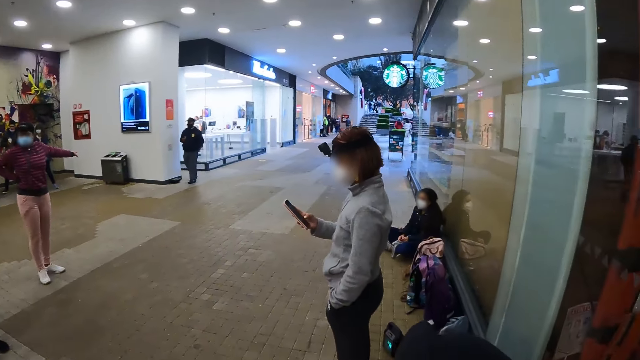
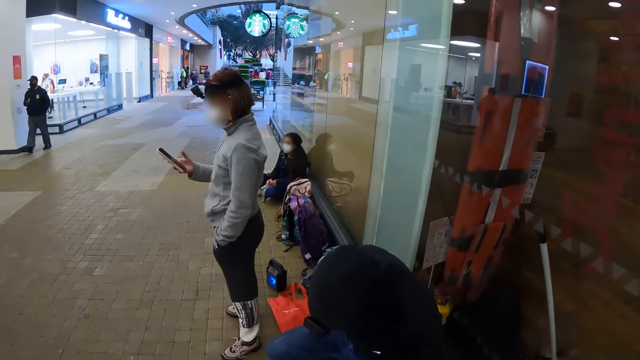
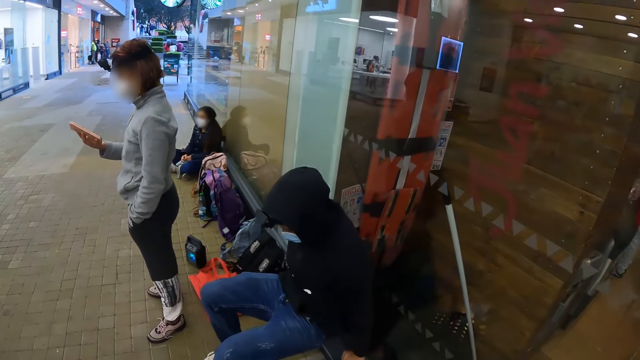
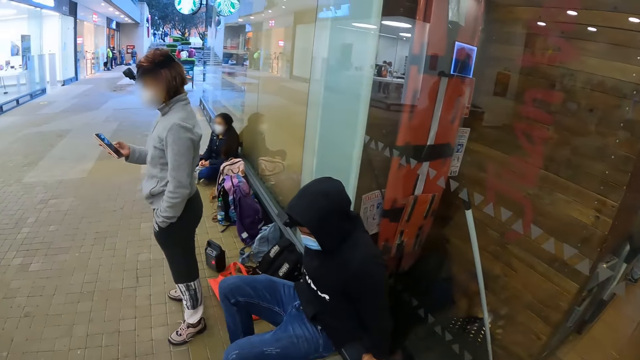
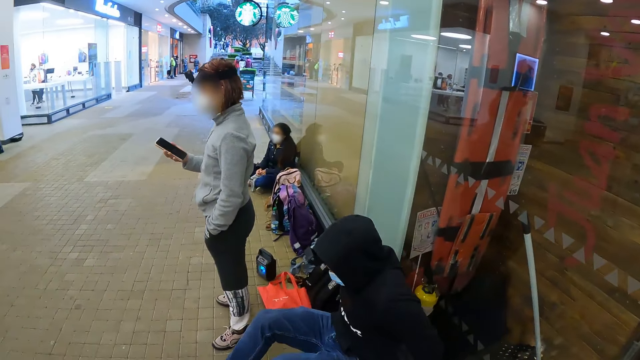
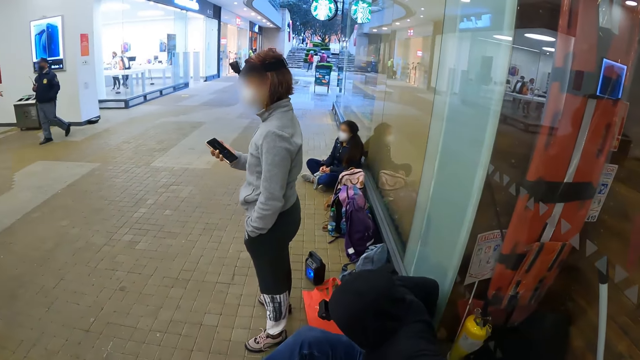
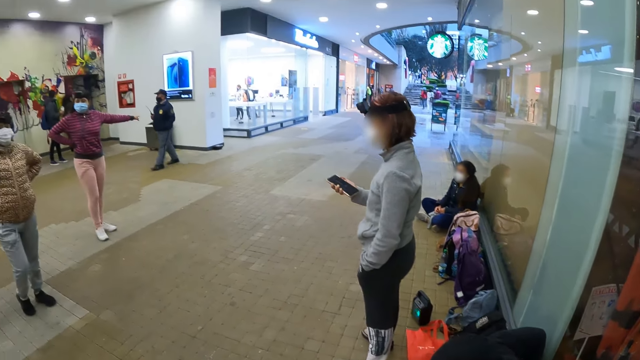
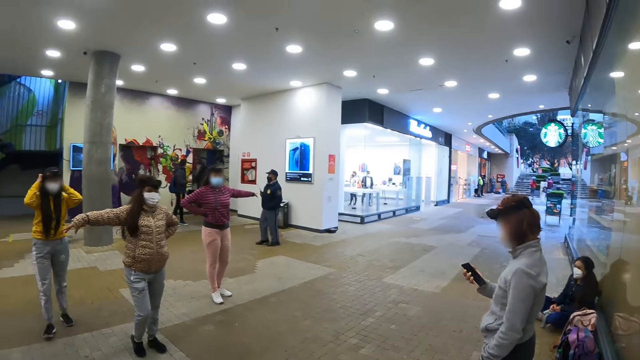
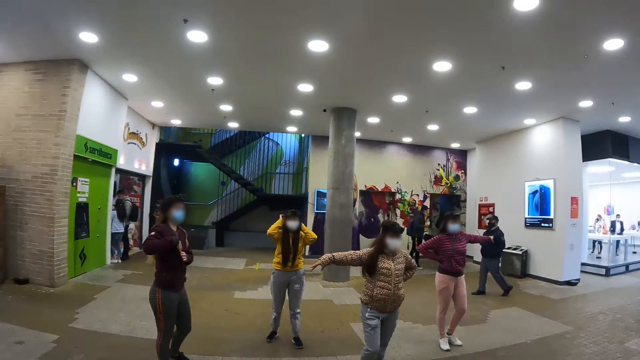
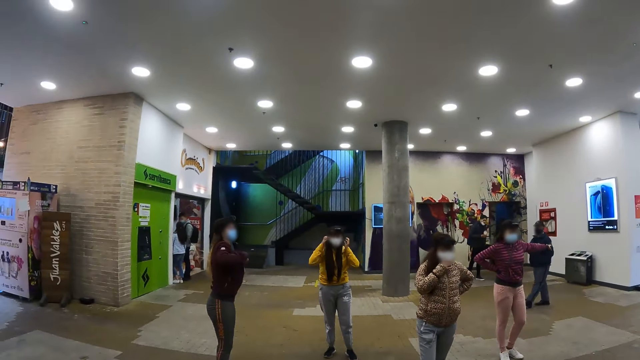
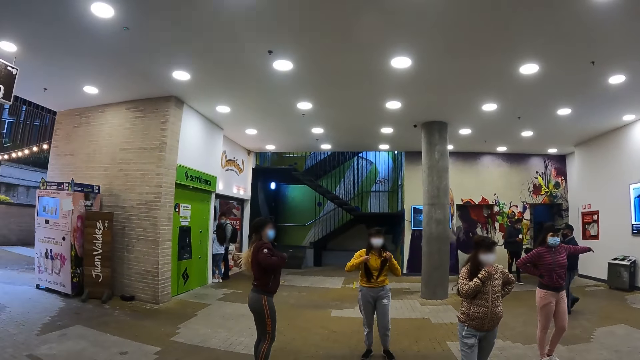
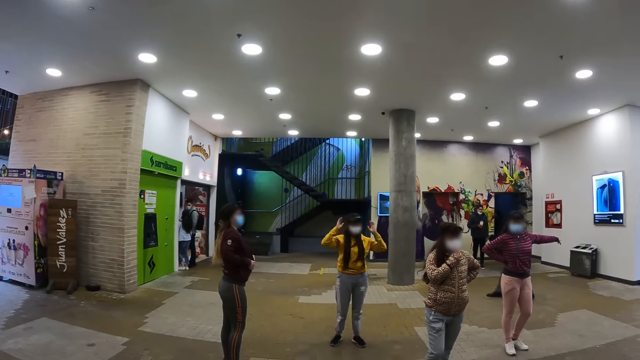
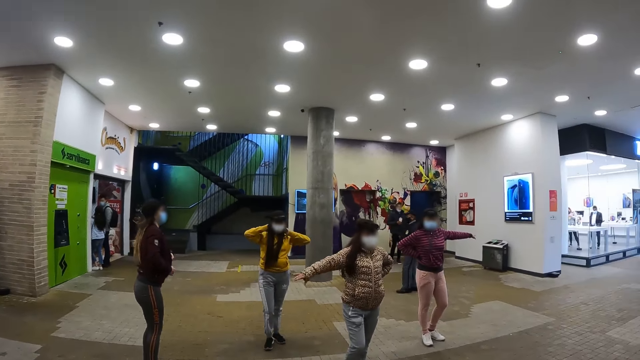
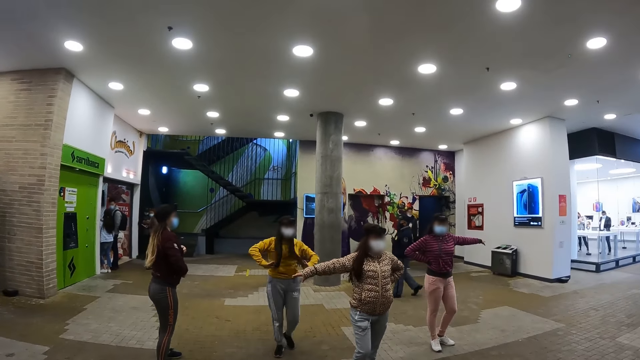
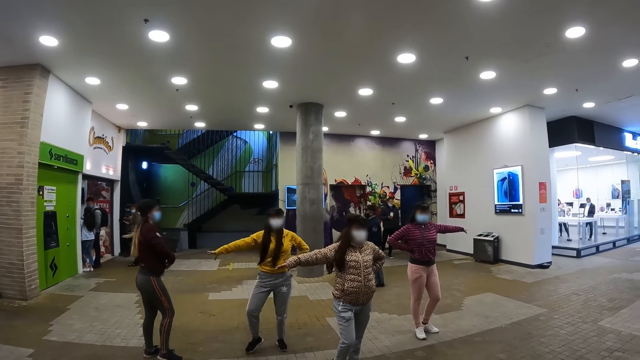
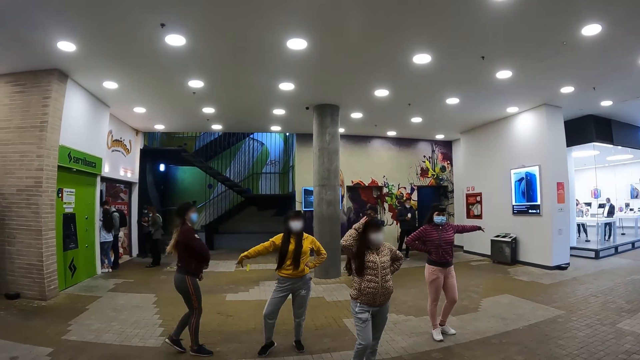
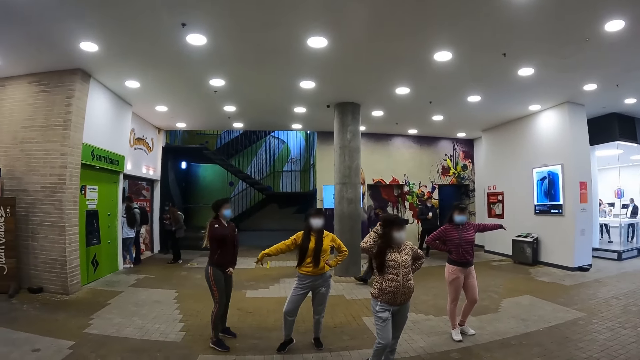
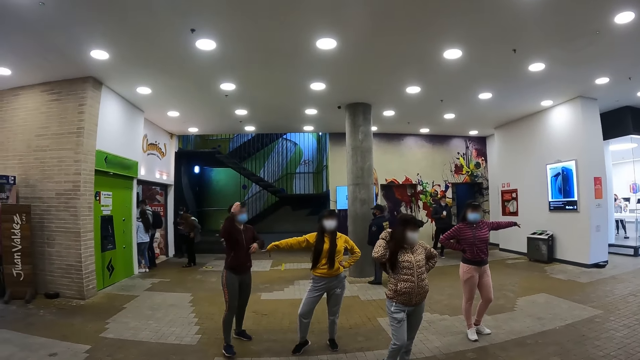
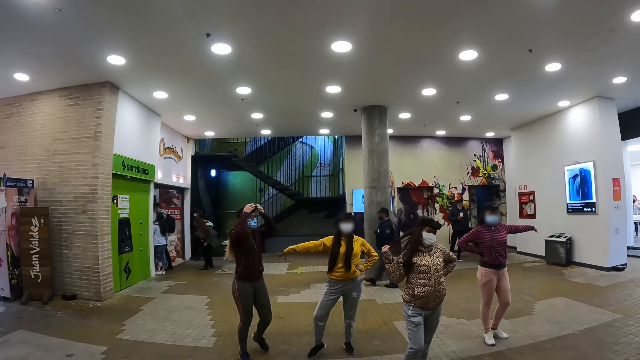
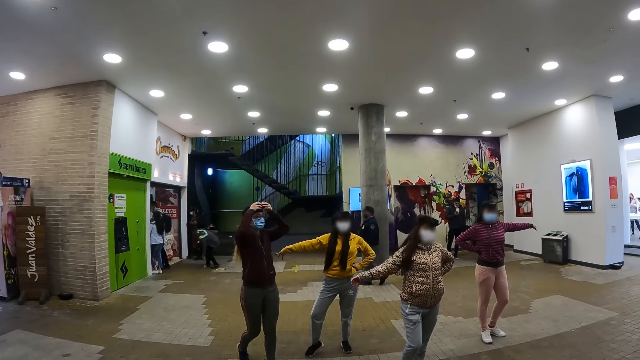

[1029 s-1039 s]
A person sits down. The camera wearer looks around. They look at the women.

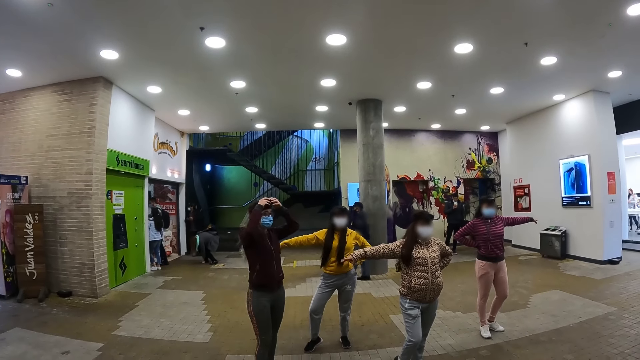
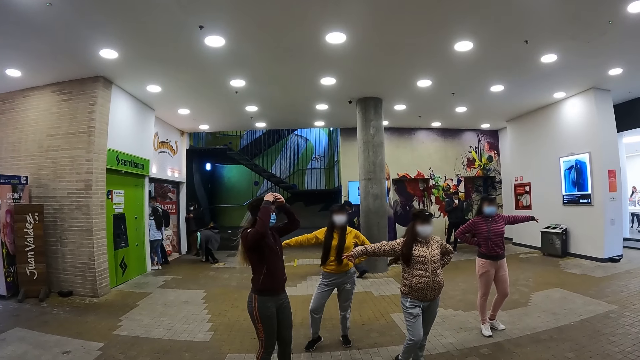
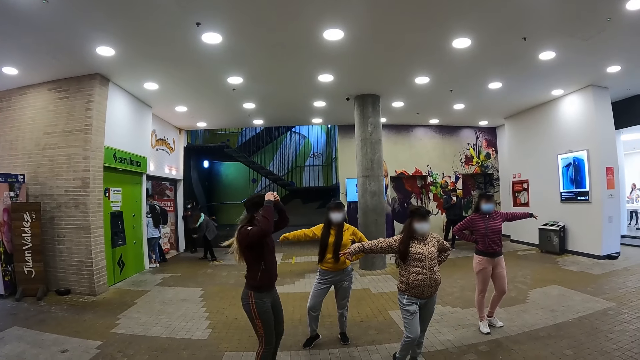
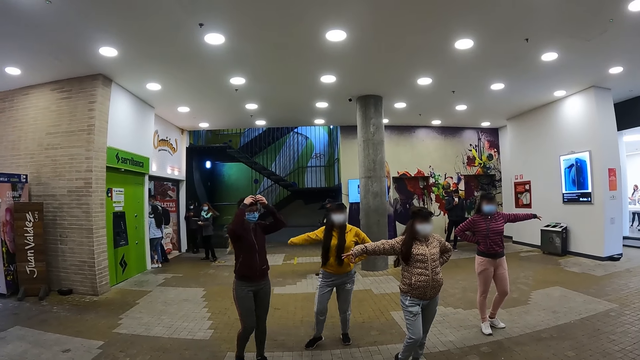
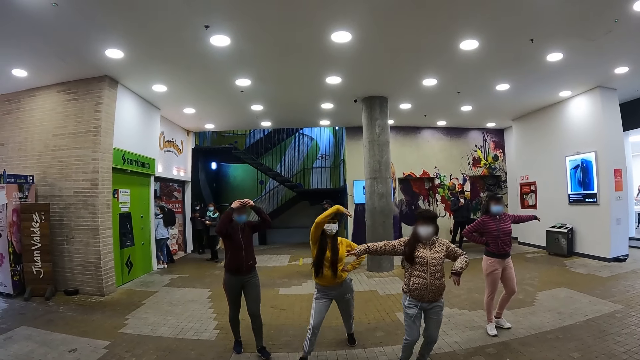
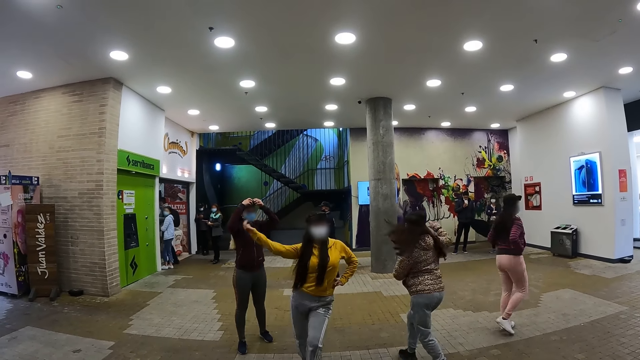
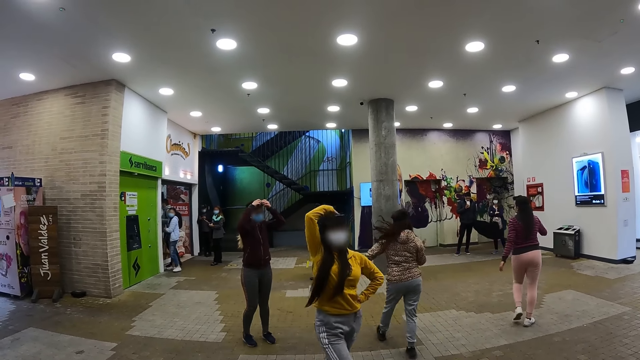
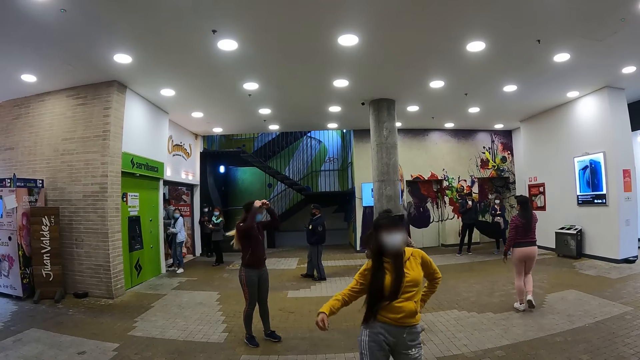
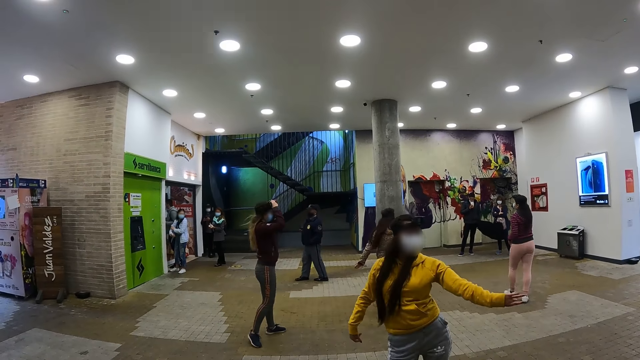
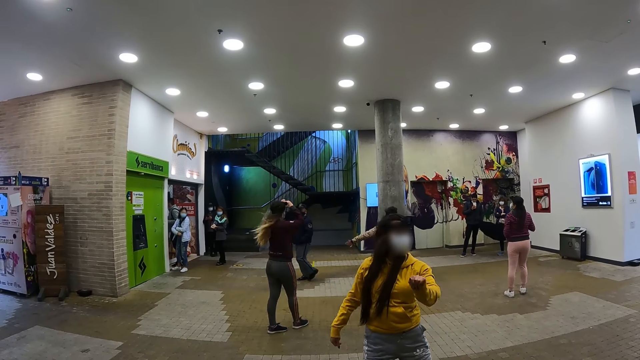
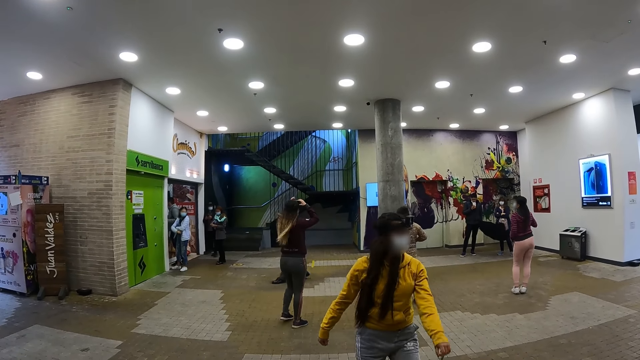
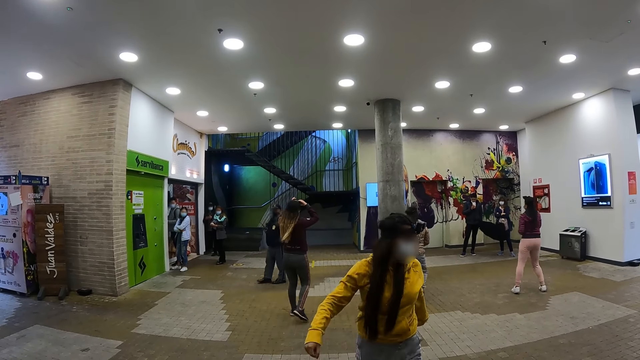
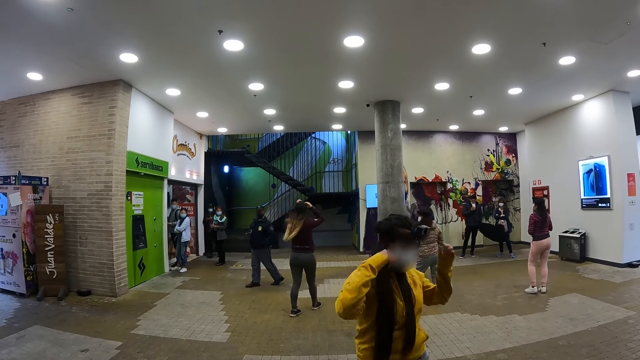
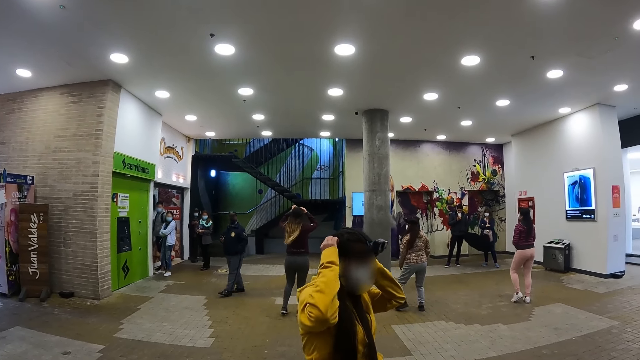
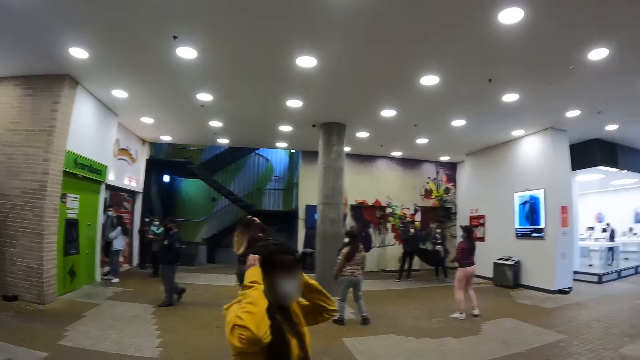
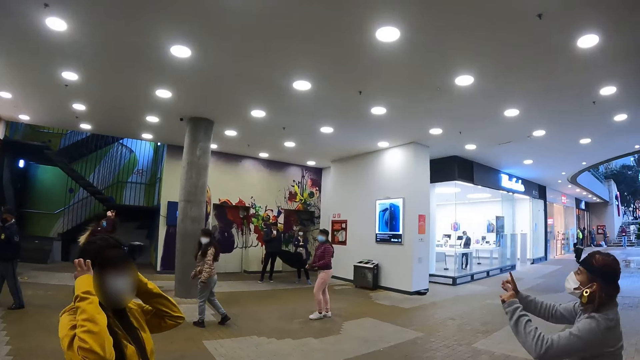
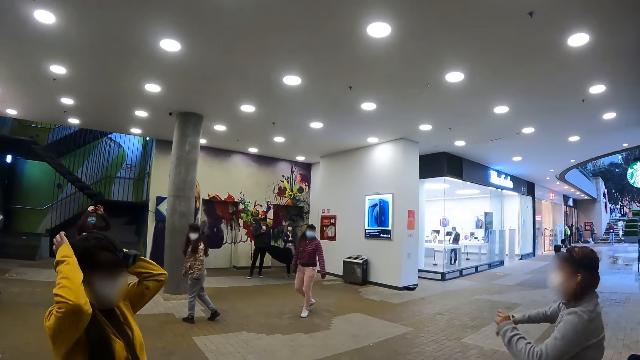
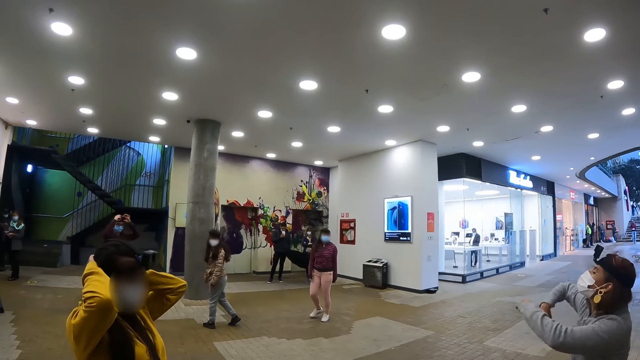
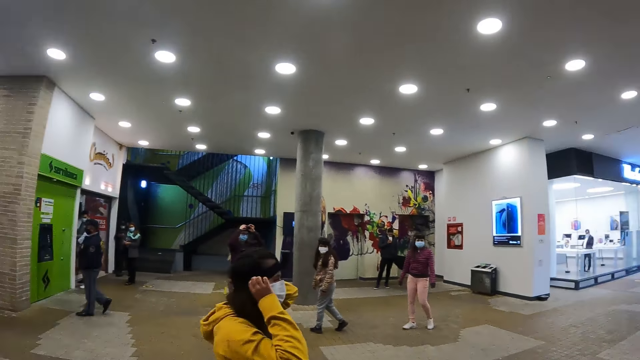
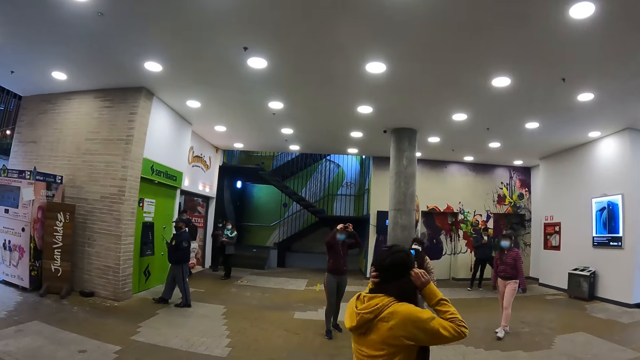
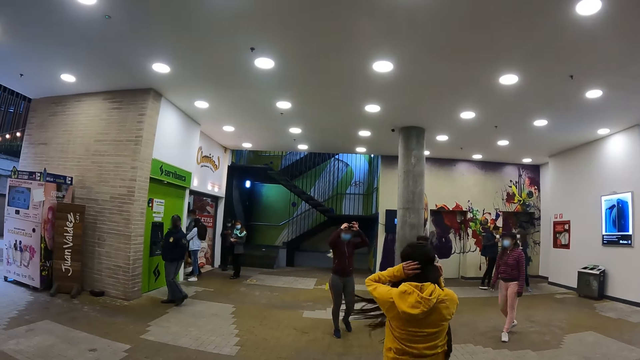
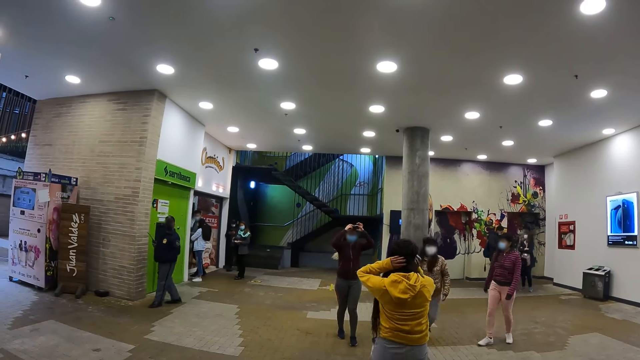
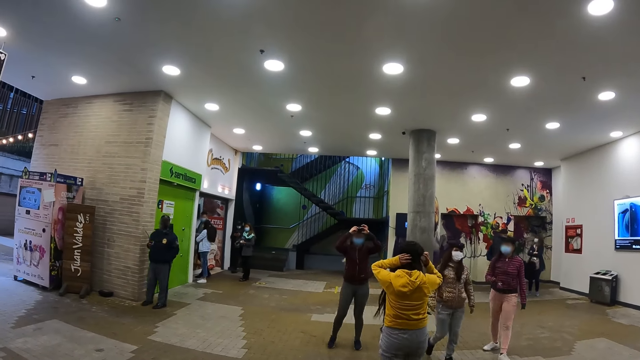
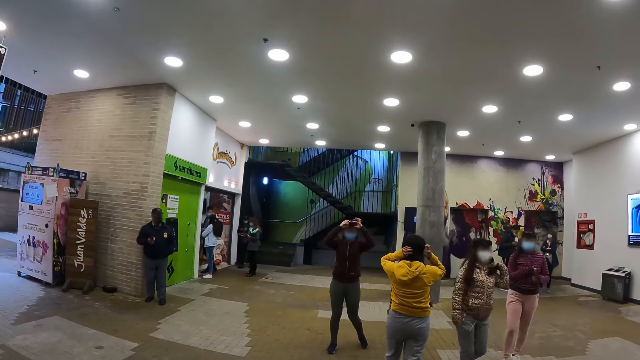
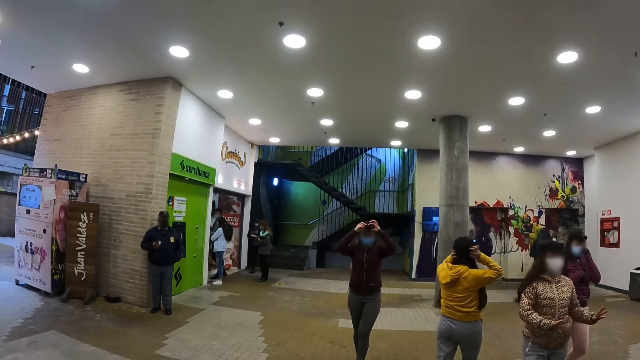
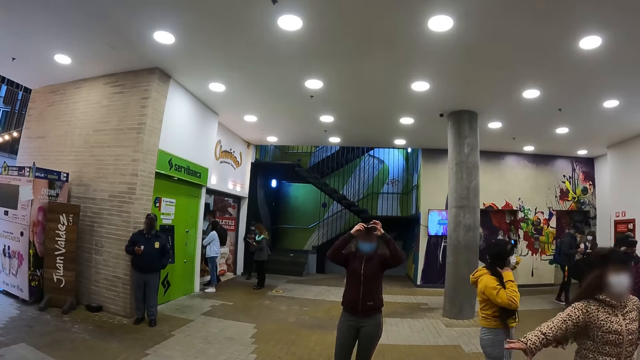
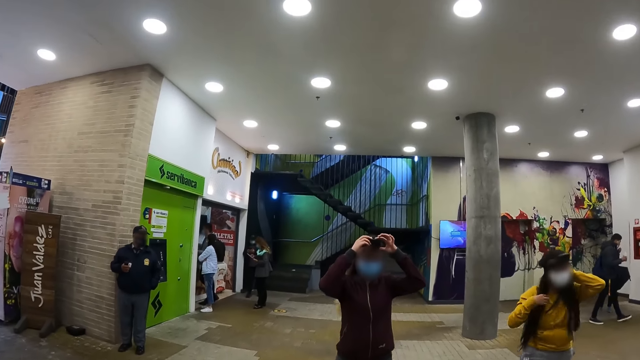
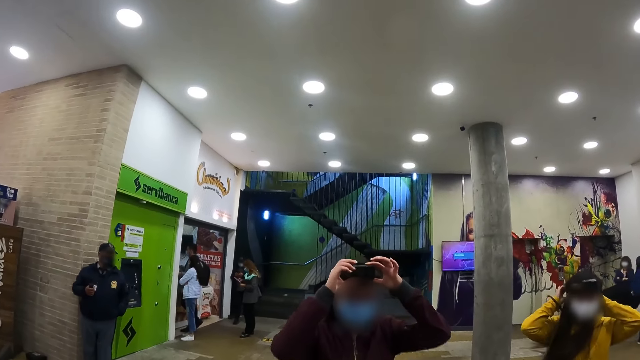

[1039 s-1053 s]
The camera wearer looks at the women dance. They look around the mall and walk across the hallway.
